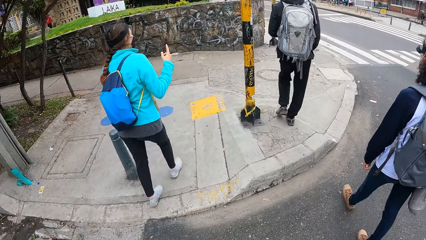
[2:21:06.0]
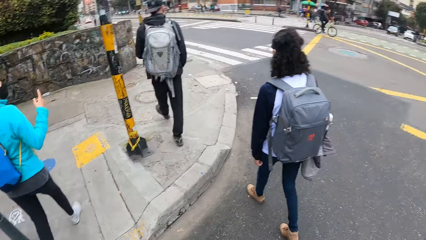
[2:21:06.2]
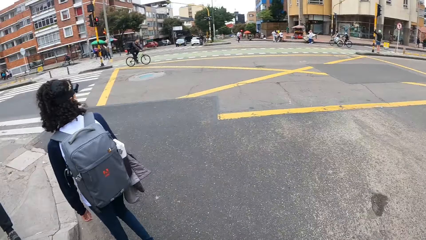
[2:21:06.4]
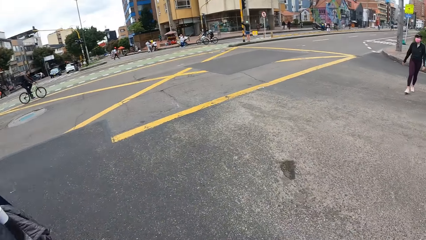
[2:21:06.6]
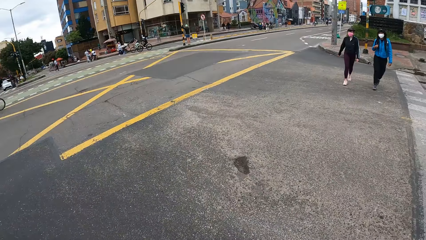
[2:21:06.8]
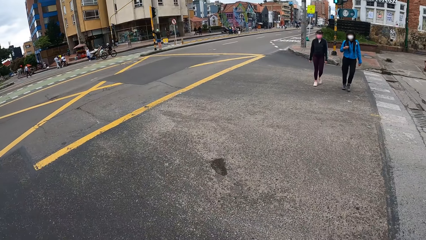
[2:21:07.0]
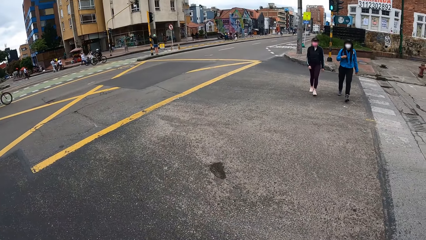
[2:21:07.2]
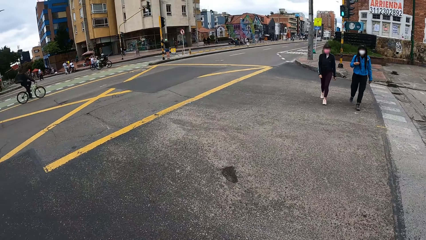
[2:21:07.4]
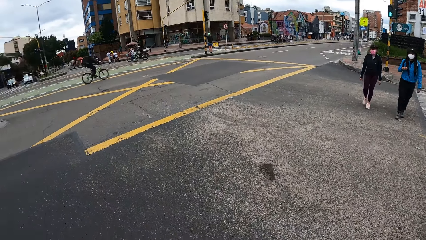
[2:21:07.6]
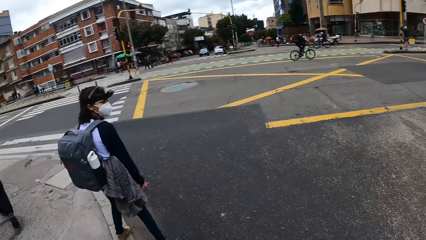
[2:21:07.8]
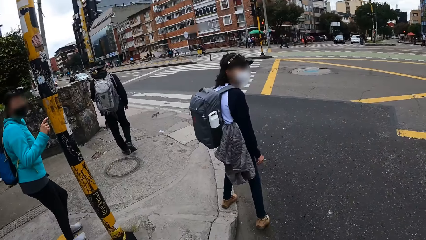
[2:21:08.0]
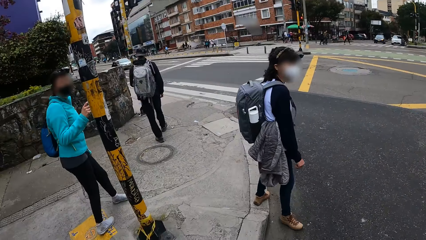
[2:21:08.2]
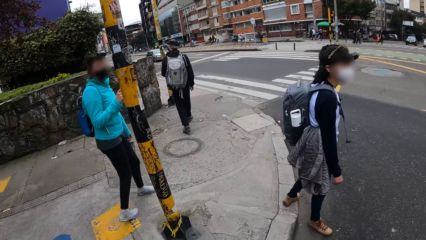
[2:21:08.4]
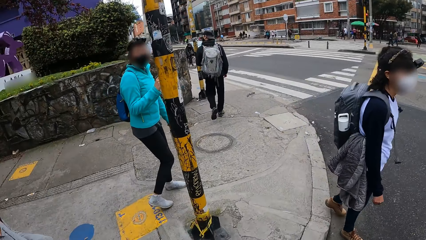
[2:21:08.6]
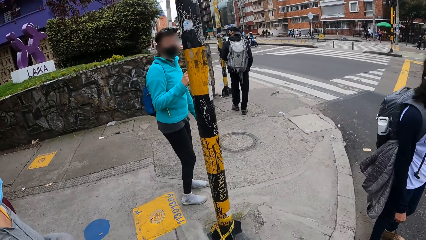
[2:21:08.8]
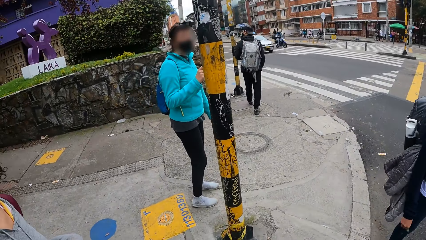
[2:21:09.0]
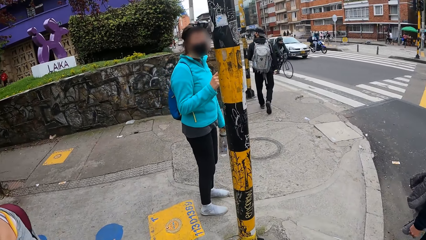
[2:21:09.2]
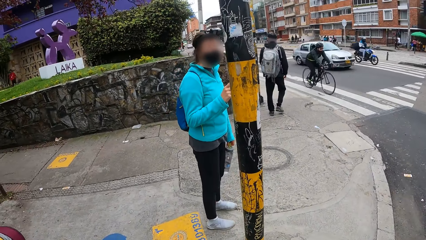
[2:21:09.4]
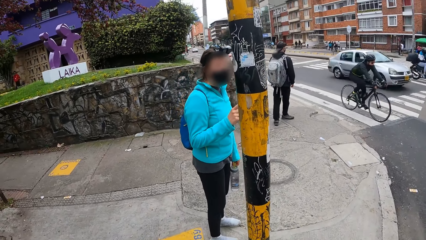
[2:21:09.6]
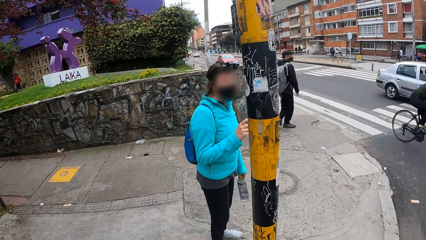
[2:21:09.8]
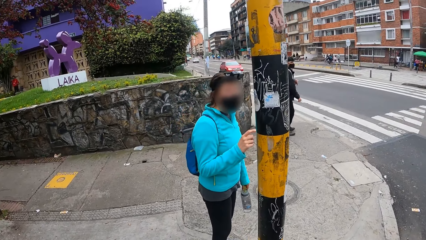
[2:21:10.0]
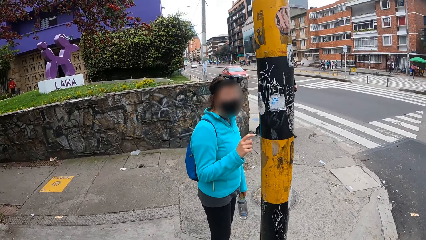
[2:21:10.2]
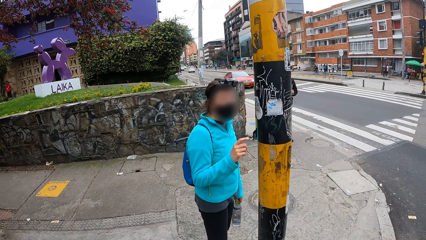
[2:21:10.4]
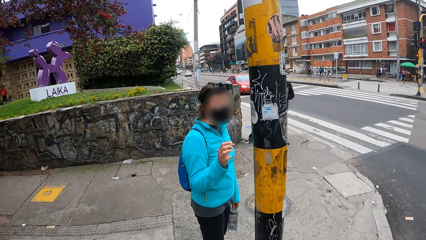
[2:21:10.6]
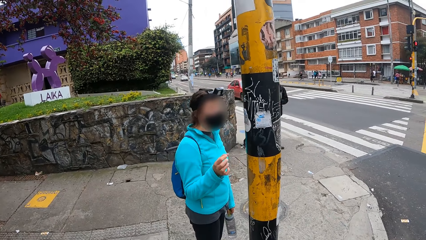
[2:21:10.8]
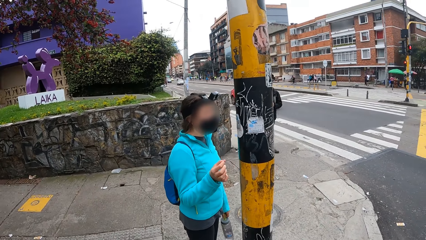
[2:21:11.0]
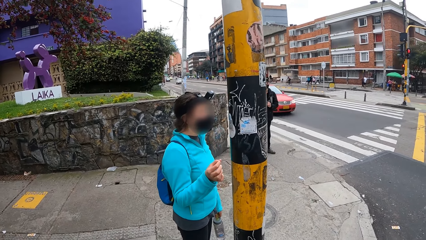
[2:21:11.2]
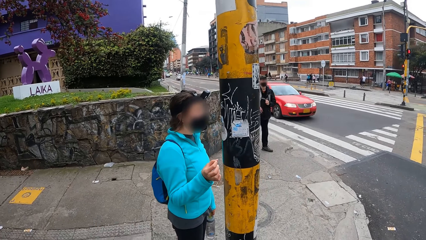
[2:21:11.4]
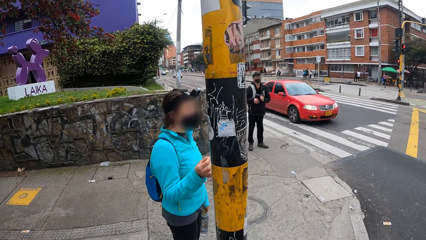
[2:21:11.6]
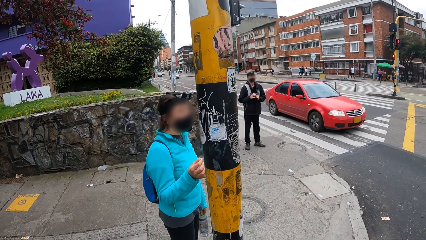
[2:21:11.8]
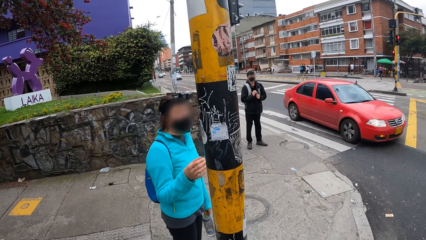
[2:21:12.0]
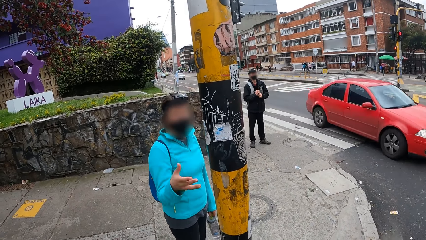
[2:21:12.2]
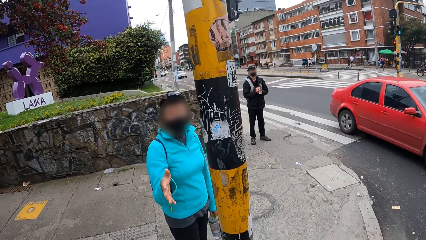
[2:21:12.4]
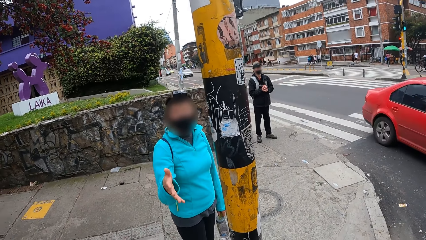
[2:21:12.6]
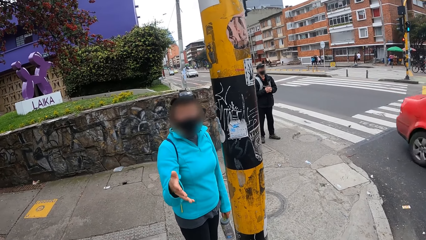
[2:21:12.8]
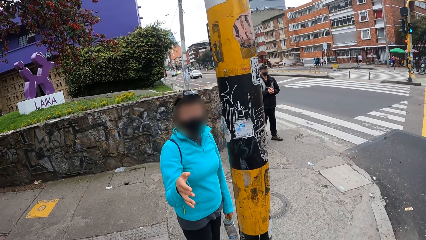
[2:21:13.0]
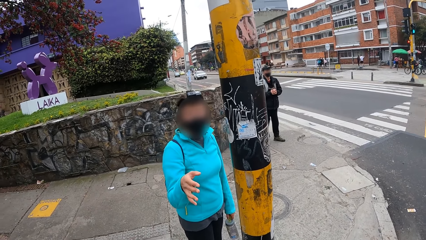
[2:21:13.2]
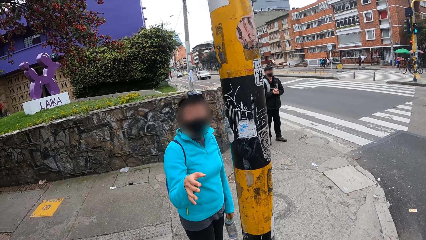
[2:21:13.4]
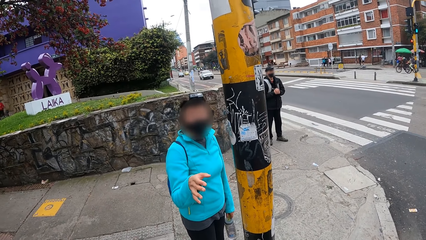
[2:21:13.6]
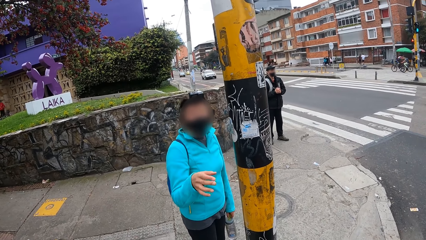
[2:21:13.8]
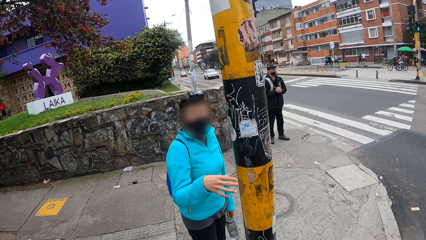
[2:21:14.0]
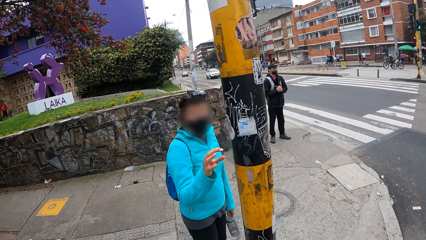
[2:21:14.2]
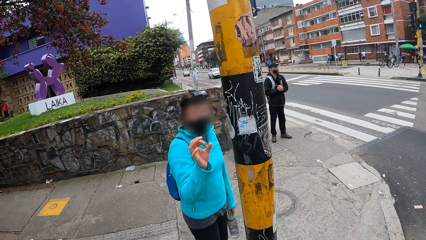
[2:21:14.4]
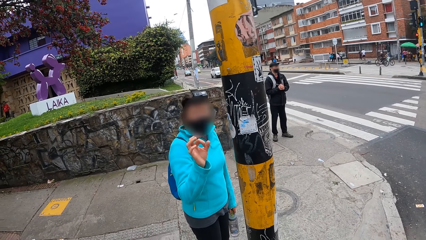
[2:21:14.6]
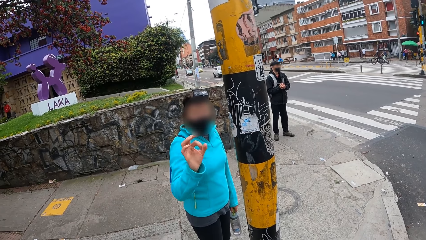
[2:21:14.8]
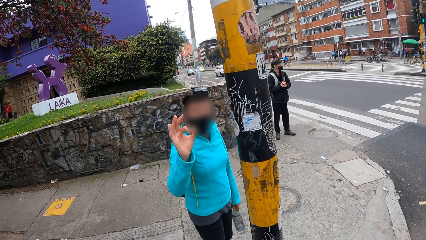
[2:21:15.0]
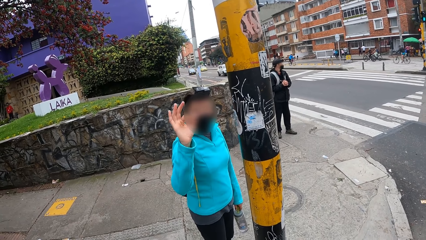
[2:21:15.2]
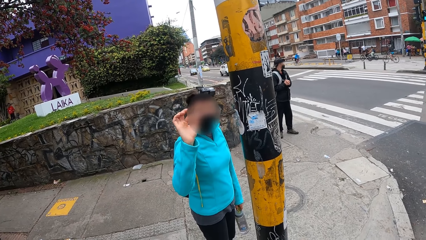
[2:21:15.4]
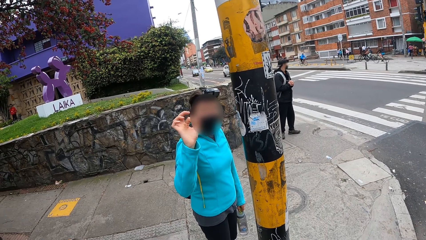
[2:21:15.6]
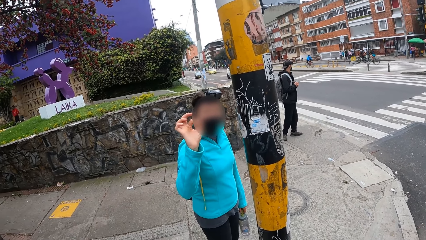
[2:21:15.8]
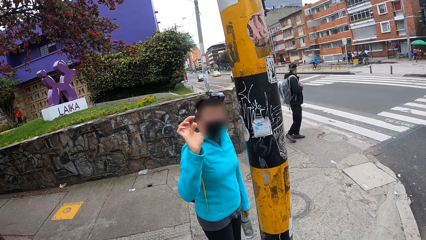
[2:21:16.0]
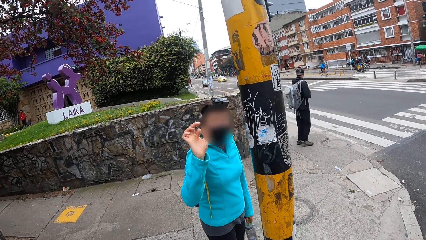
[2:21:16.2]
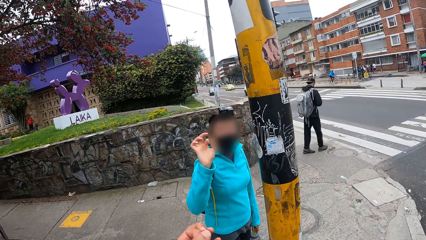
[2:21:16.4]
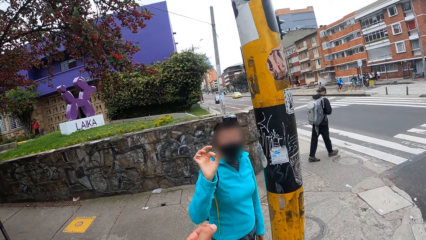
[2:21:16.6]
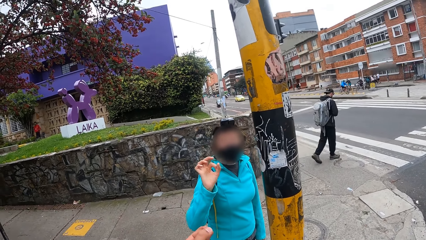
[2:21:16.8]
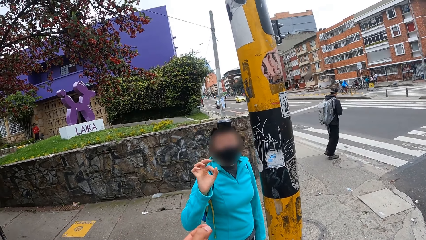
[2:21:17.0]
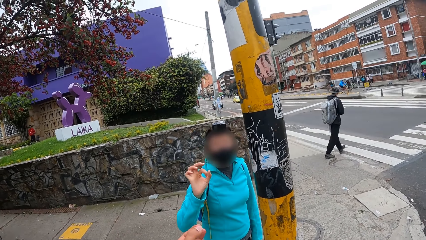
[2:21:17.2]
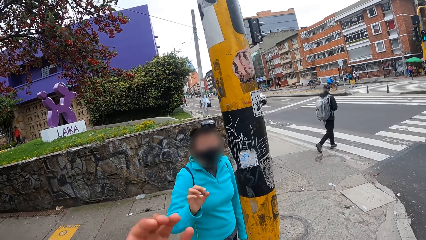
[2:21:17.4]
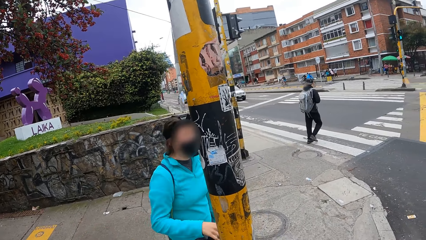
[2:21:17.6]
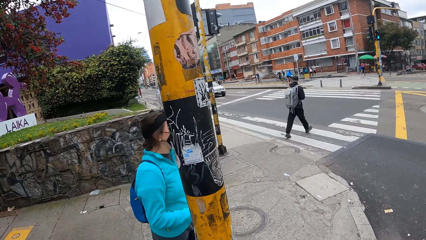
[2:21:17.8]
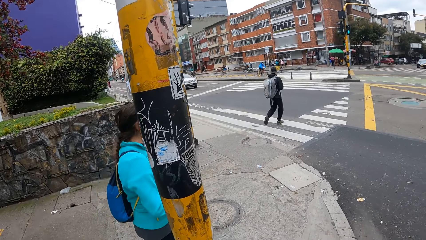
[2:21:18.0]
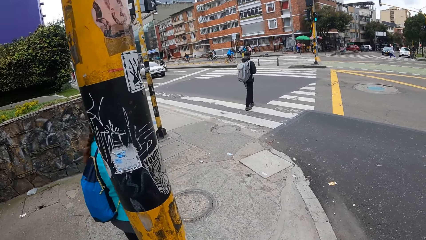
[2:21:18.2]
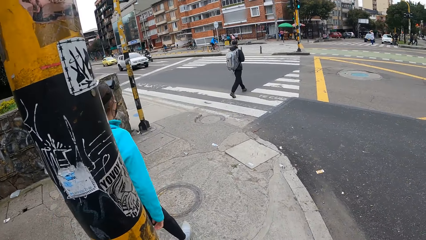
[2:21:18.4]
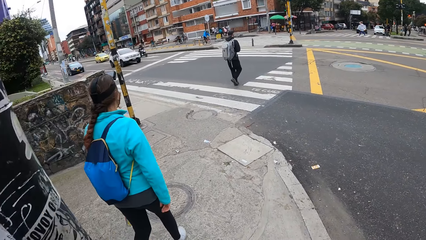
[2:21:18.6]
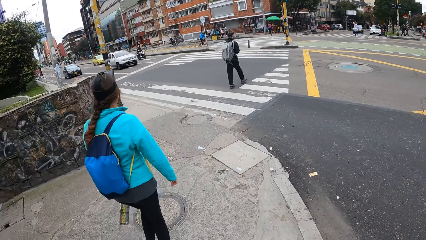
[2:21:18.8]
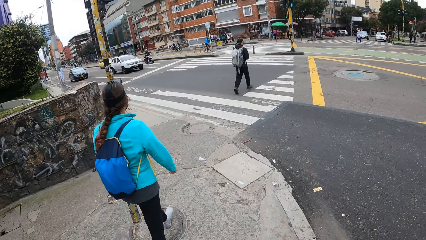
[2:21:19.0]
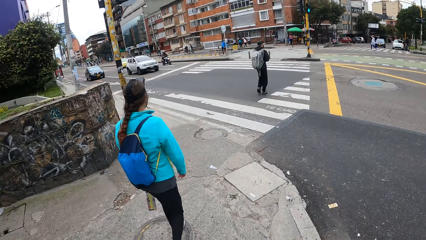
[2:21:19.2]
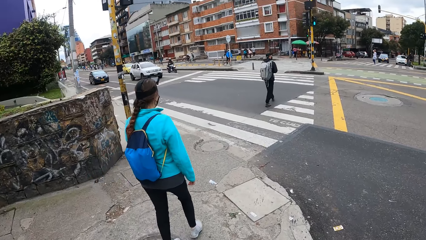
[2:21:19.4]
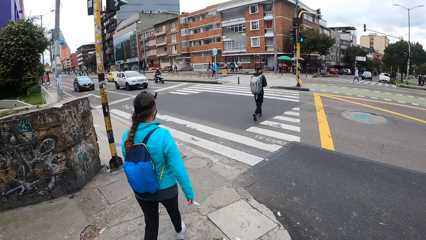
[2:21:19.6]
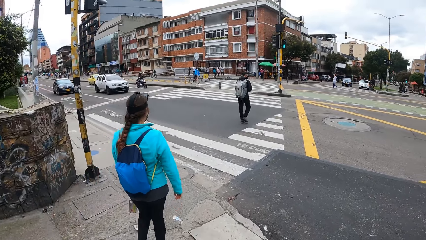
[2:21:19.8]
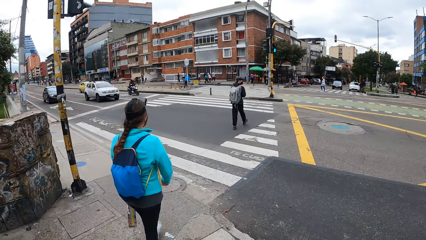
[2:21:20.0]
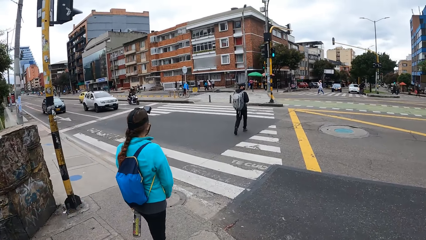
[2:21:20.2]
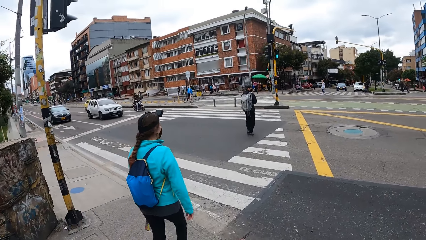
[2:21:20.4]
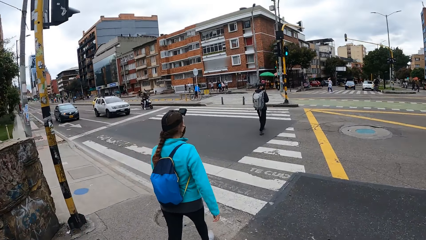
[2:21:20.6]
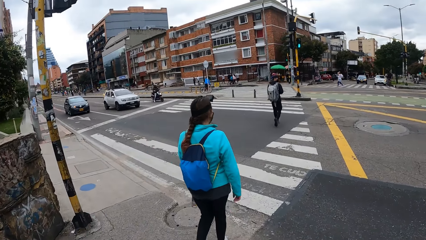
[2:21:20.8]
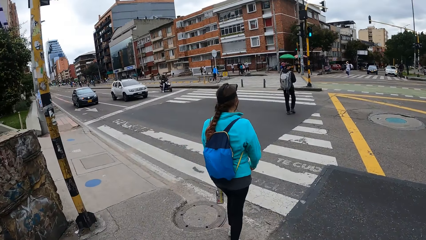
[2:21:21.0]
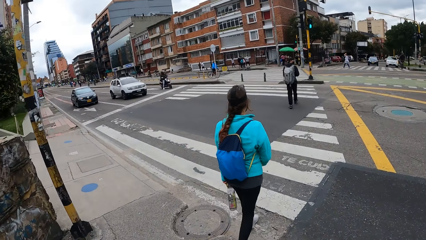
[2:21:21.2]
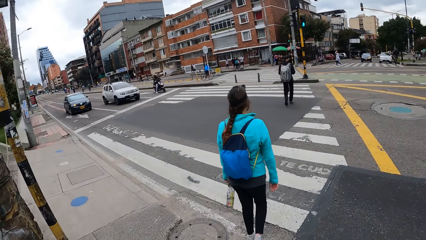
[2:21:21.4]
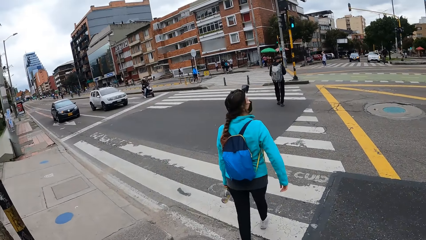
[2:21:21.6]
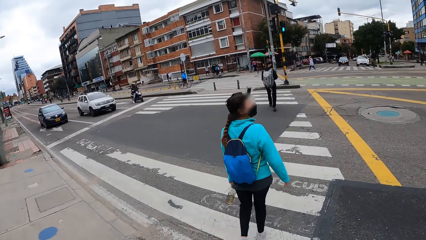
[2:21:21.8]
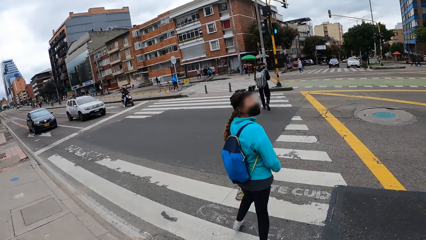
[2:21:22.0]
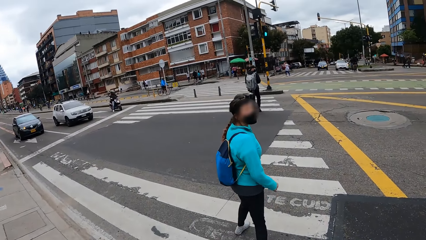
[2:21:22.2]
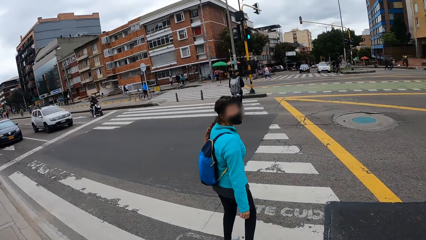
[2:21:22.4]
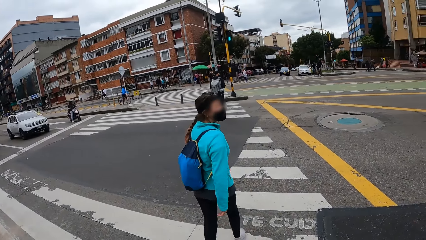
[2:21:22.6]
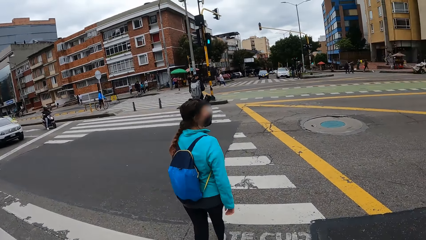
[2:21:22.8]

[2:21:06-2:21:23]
The camera wearer looks around. A woman crosses the road with another woman to the sidewalk. The camera wearer walks around. A third woman looks around. A fourth woman looks around. The camera wearer looks around. The fourth woman uses gestures. A fifth woman converses with the camera wearer. The camera wearer uses gestures. A man crosses a road. The fourth woman walks around. The camera wearer walks around. The fifth woman crosses the road.
